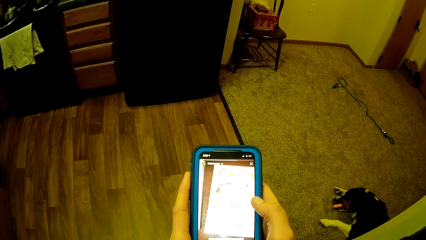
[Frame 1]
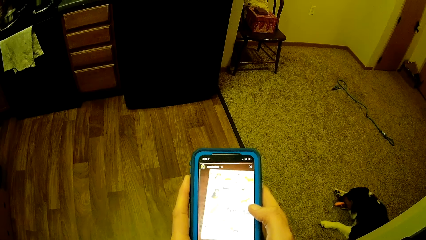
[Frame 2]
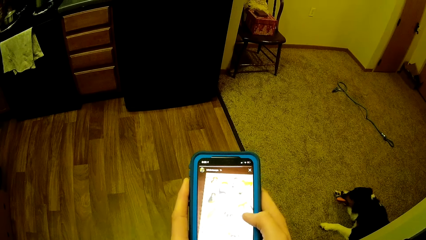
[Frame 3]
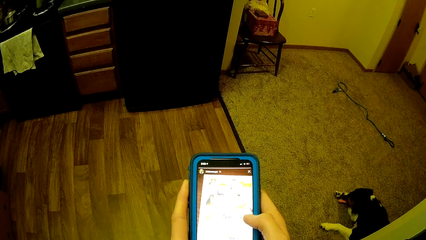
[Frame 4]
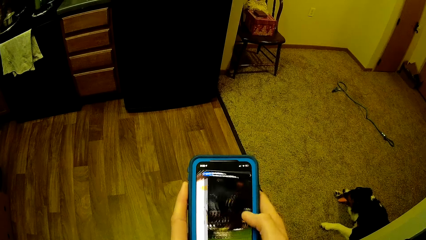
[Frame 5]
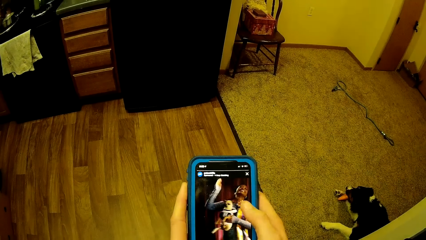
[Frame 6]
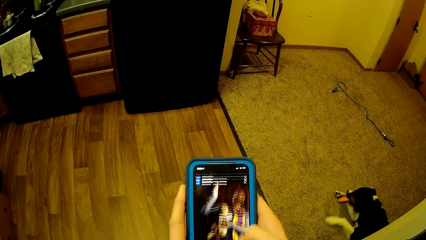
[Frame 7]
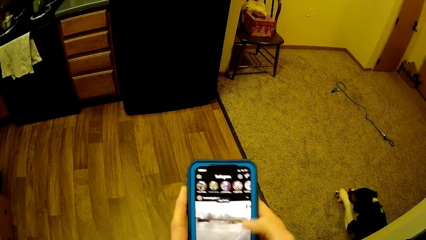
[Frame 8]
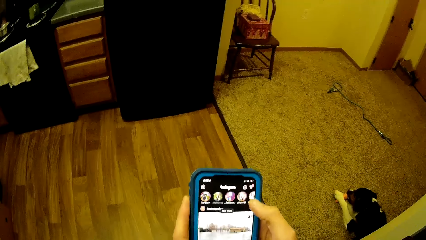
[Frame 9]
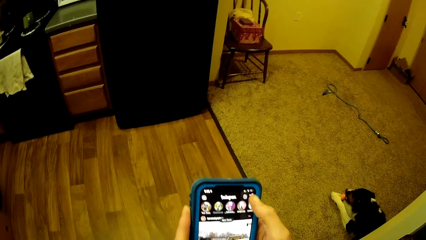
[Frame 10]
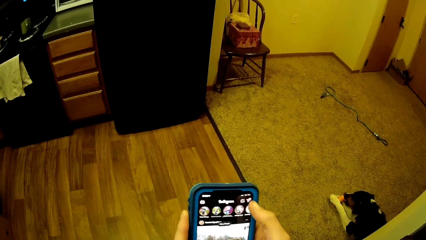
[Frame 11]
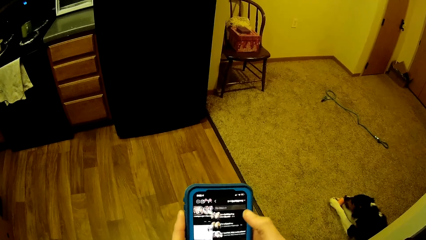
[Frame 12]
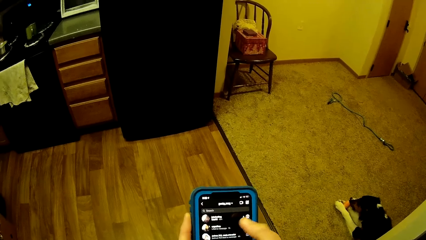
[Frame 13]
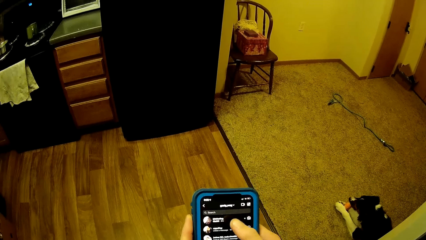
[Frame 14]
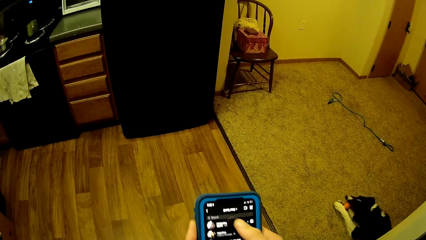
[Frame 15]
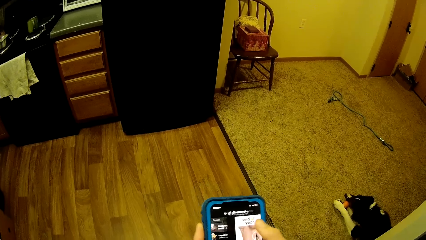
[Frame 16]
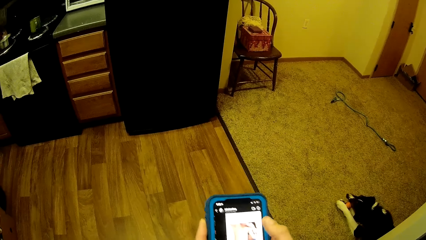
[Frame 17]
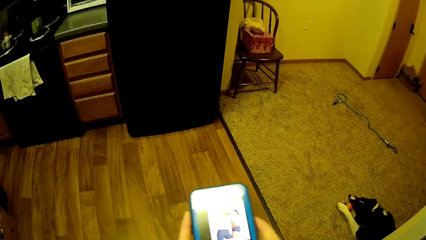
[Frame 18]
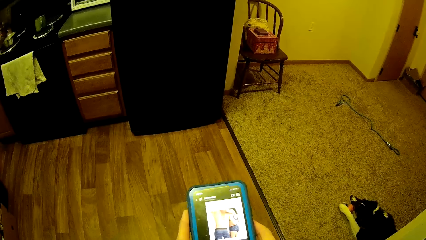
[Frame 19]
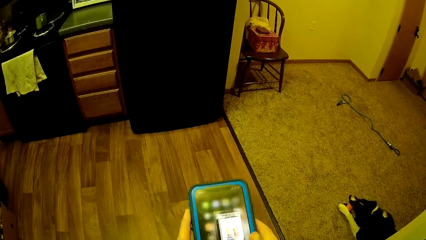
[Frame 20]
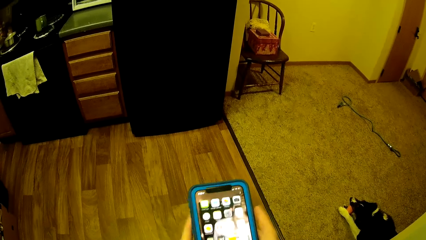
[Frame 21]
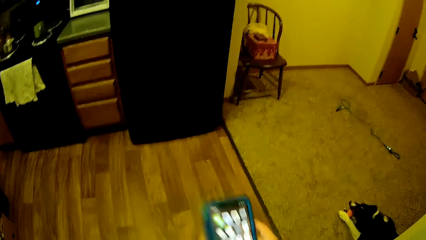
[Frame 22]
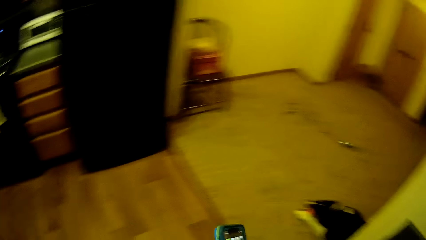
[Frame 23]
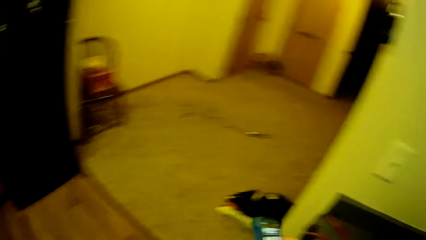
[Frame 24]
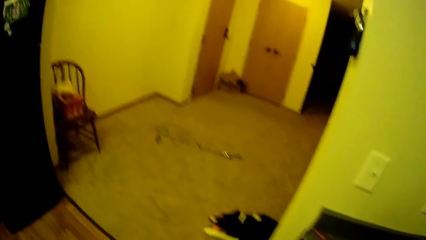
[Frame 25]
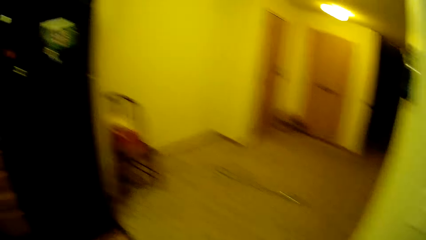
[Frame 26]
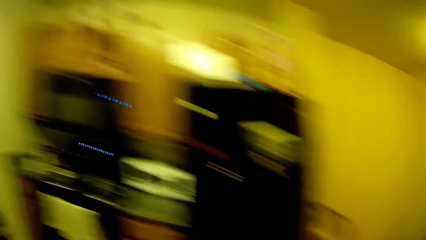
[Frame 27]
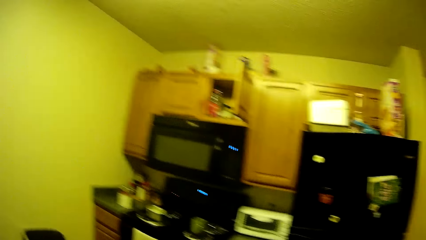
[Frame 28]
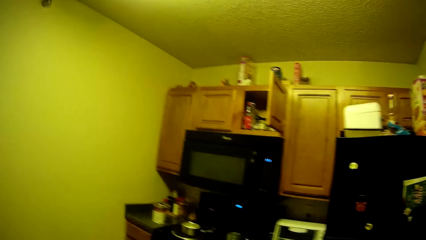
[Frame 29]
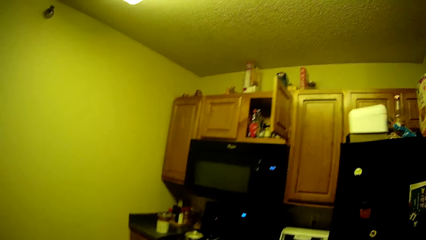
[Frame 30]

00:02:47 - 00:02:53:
The camera wearer looks at the phone. They scroll the phone. They put the phone down.

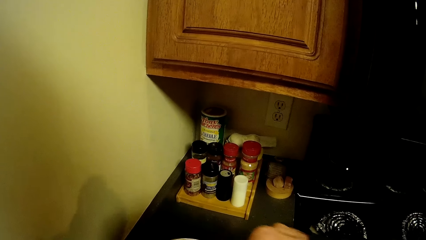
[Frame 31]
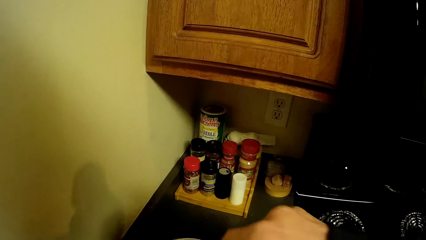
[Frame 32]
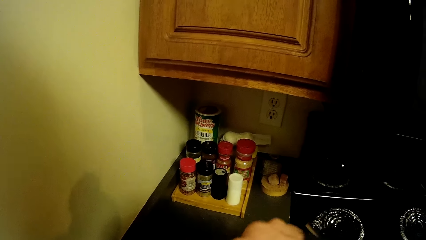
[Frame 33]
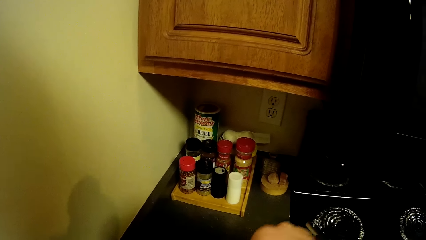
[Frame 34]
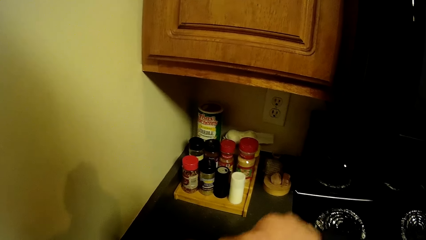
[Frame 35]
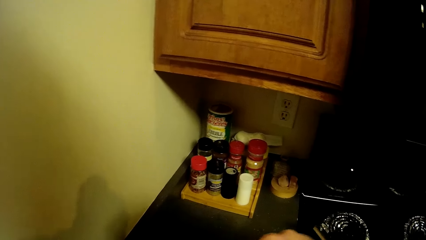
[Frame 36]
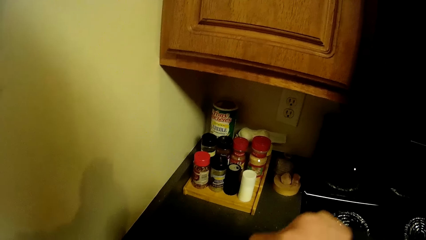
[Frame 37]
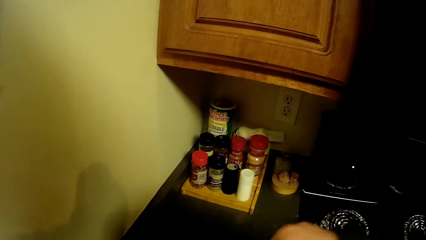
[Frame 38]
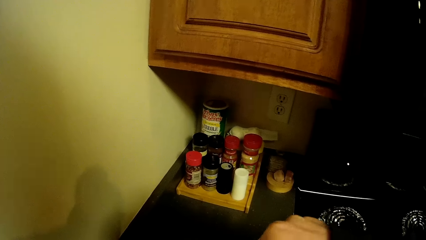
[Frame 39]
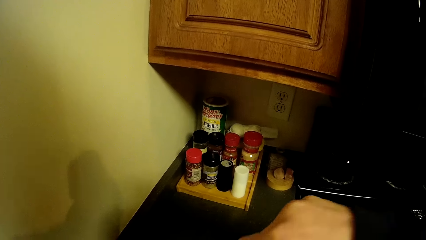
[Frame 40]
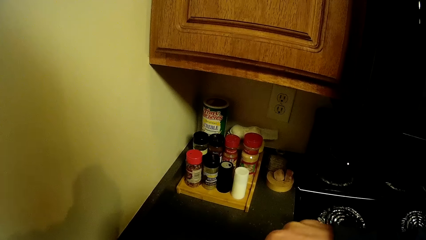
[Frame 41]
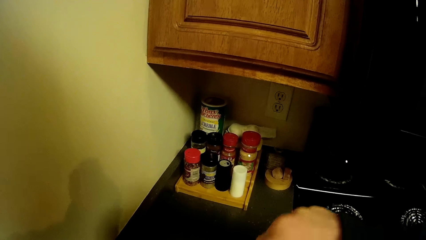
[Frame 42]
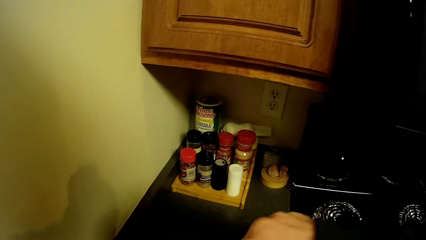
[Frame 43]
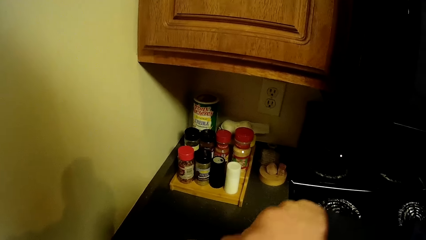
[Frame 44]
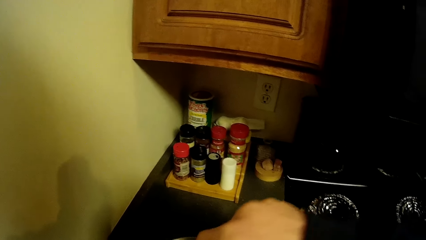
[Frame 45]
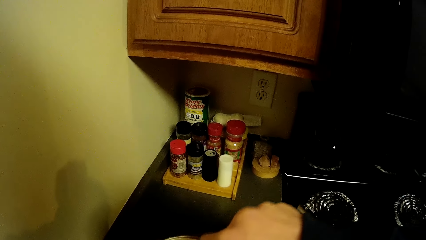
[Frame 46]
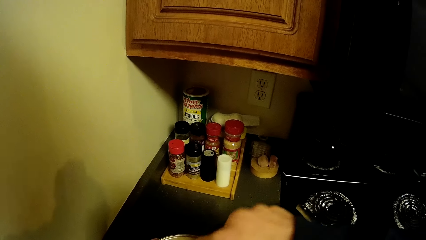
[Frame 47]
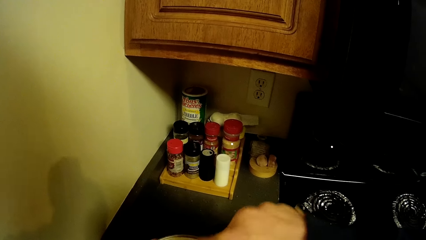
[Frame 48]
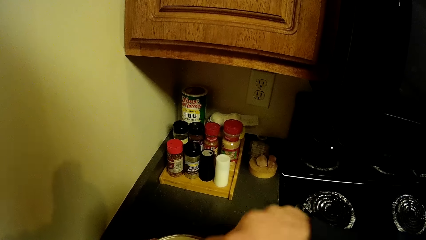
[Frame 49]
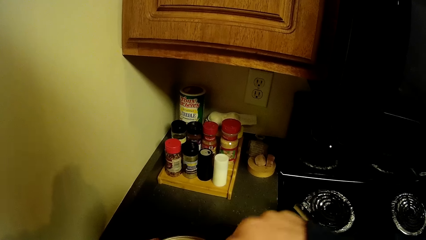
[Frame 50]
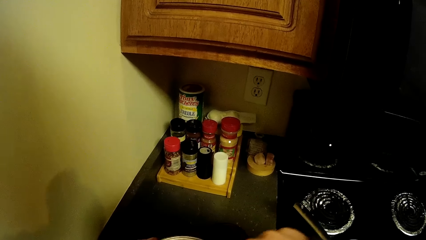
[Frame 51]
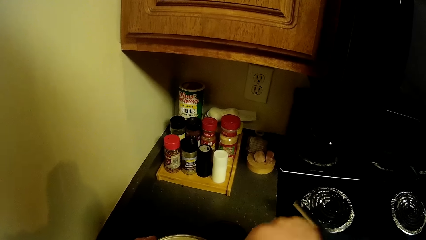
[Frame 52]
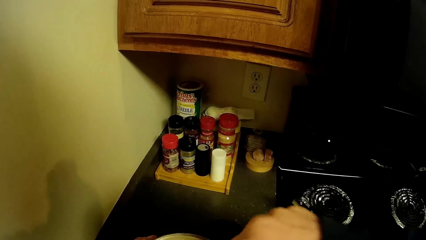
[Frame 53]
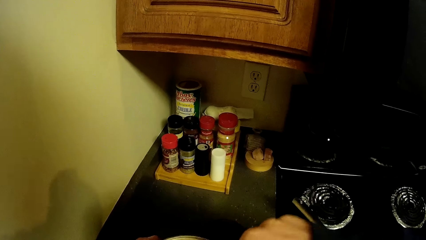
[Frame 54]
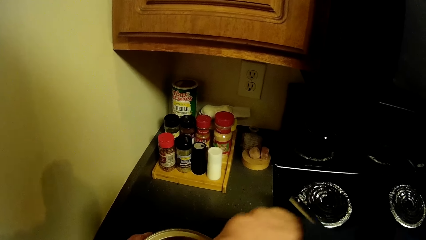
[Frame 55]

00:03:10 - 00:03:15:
The camera wearer stirs the beverage.

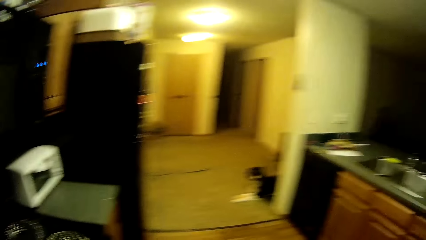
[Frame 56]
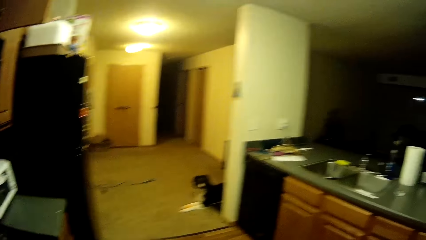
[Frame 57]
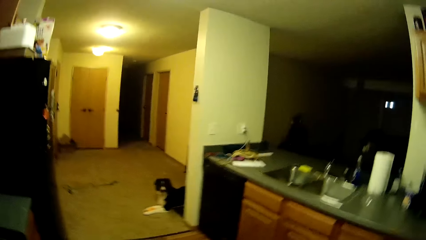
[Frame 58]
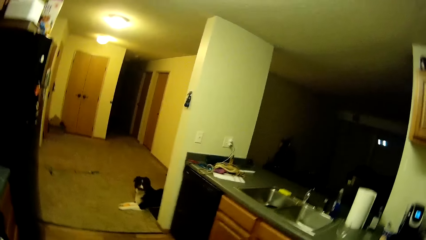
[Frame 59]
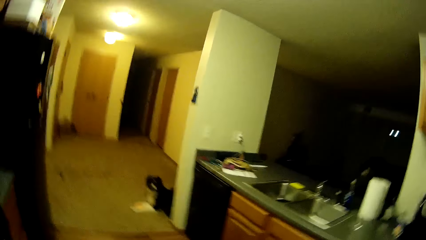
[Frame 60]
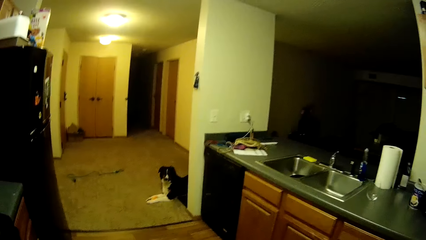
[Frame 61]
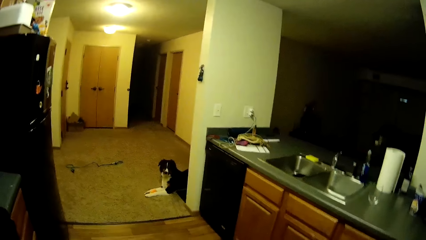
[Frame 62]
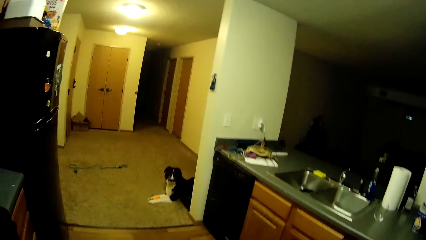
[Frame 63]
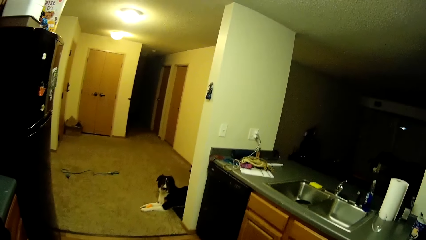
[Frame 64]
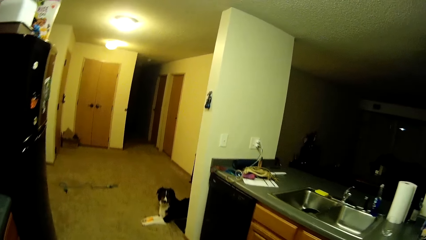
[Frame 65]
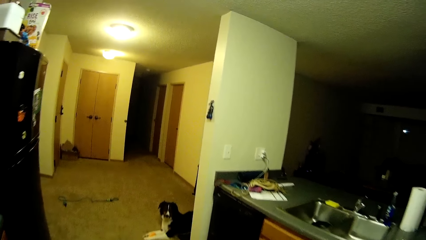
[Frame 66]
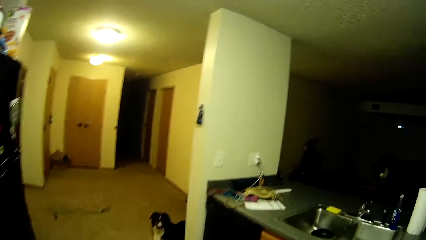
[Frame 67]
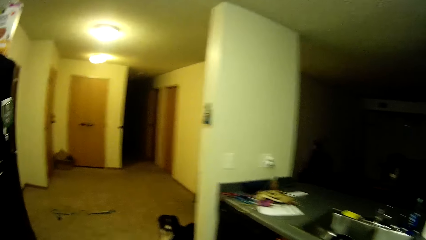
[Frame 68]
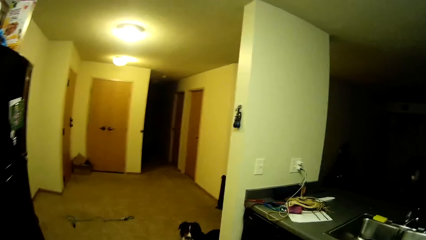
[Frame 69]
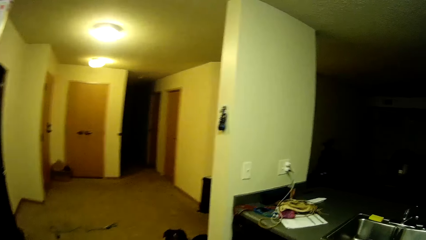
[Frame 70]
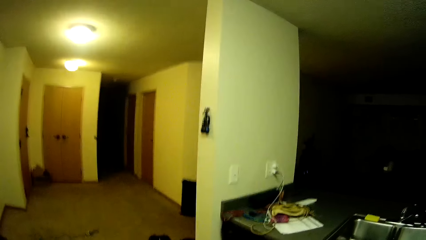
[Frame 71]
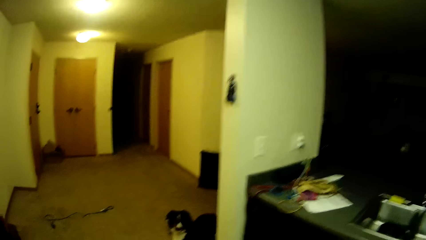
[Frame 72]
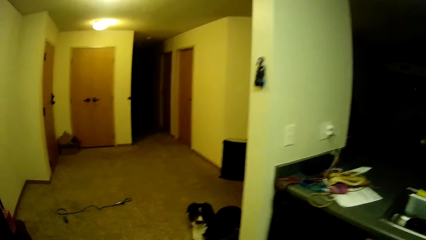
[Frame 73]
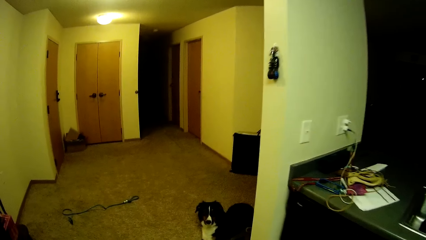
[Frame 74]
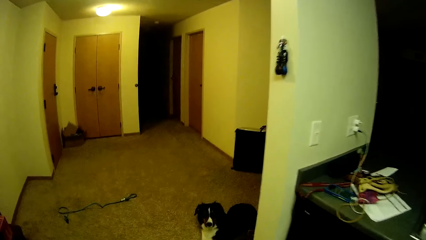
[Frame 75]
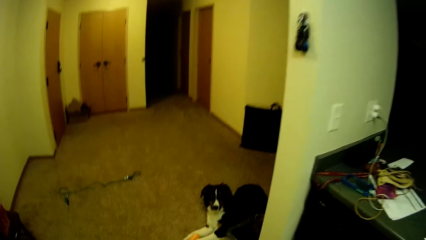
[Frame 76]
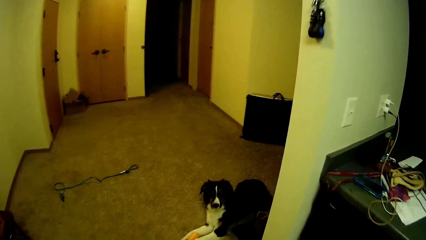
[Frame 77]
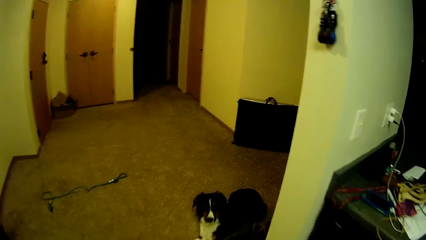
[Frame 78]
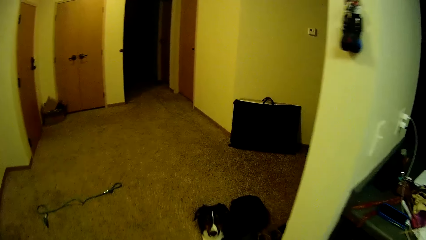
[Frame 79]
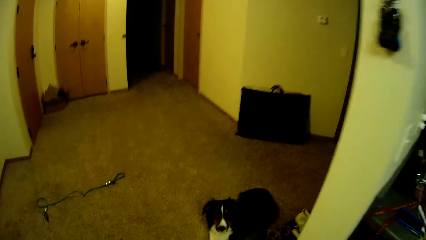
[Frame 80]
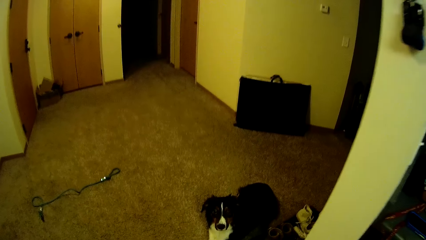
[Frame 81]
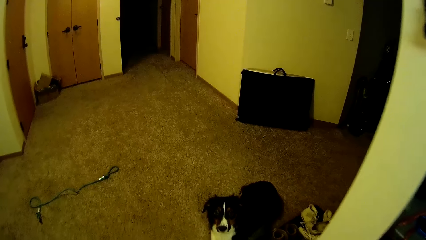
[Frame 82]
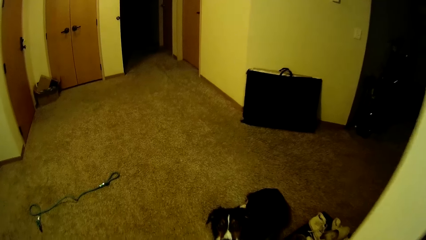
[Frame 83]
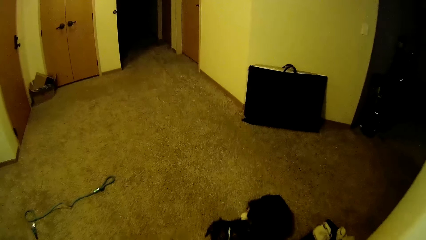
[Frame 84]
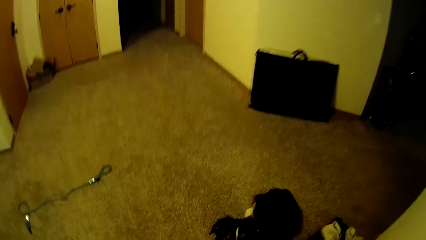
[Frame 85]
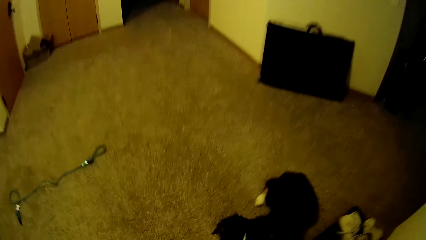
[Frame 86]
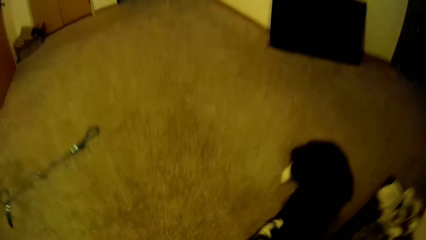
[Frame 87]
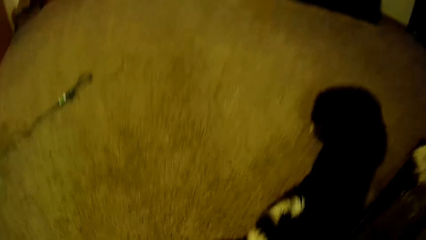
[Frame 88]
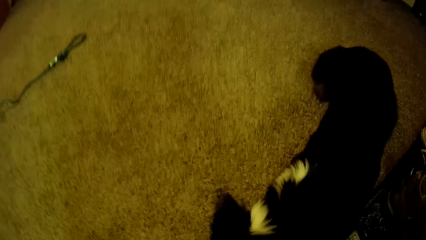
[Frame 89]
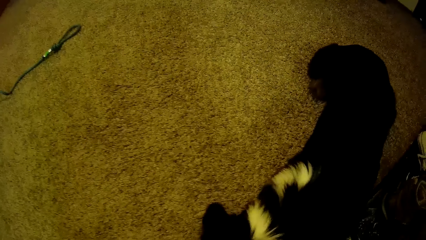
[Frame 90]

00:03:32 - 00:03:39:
The camera wearer walks across the kitchen.
